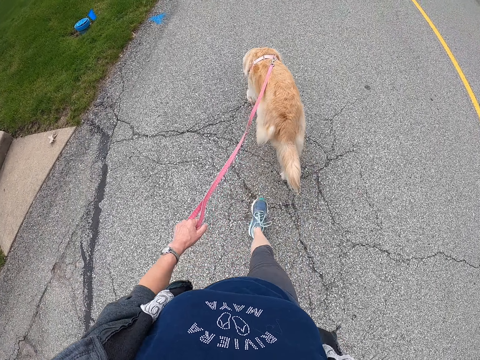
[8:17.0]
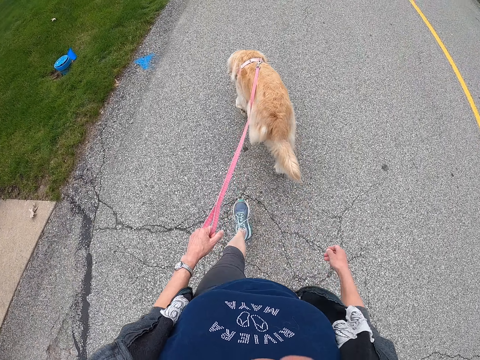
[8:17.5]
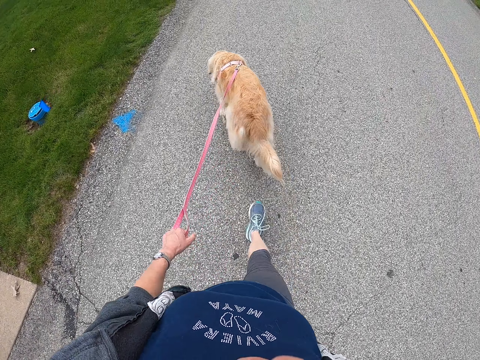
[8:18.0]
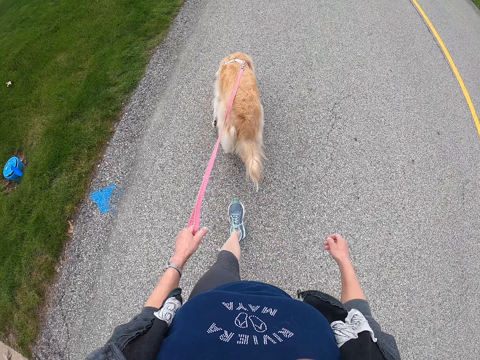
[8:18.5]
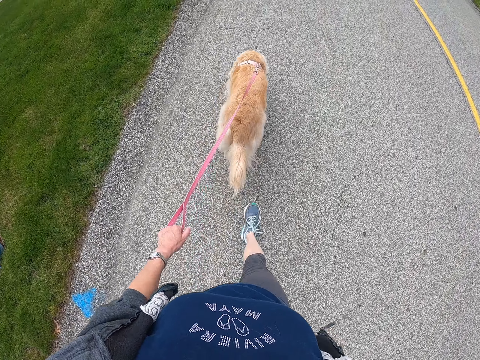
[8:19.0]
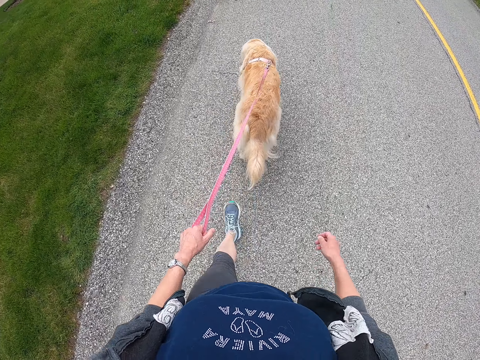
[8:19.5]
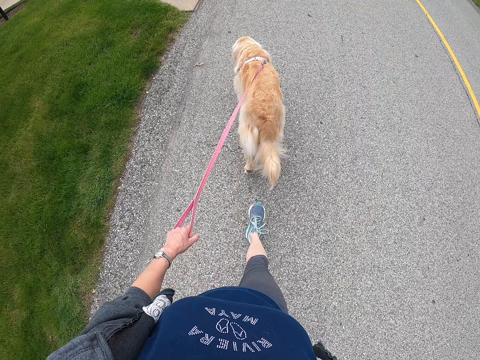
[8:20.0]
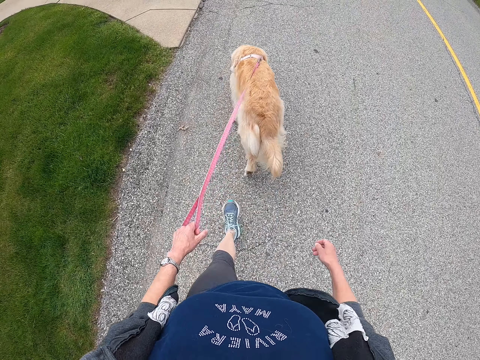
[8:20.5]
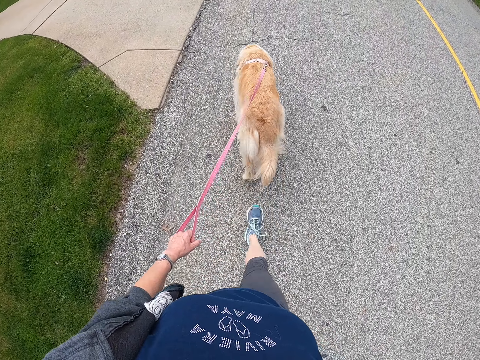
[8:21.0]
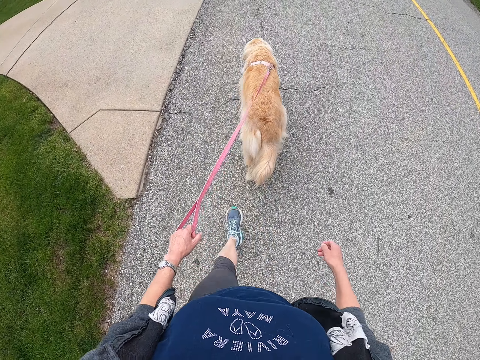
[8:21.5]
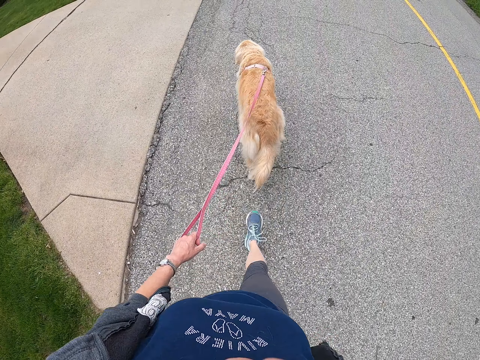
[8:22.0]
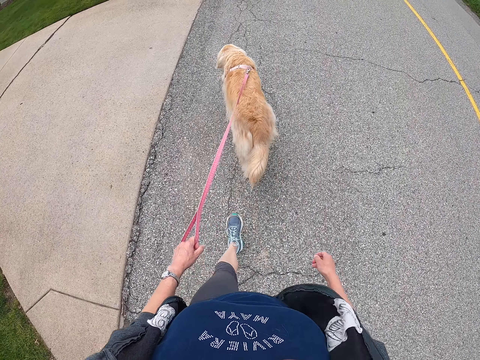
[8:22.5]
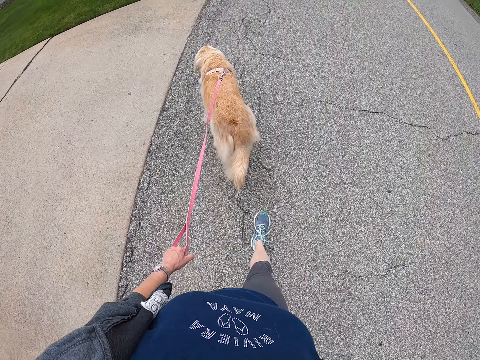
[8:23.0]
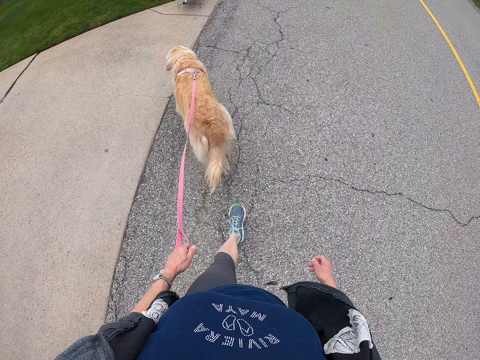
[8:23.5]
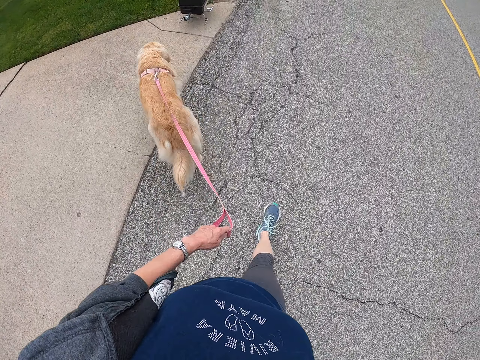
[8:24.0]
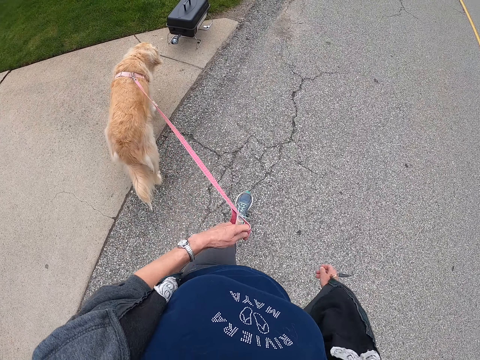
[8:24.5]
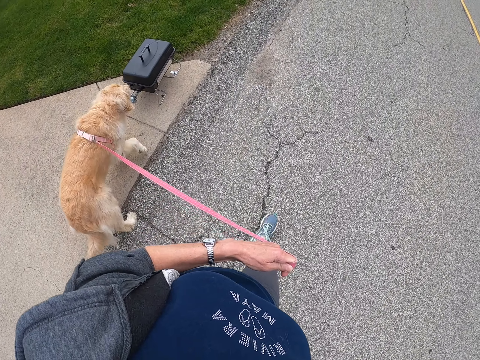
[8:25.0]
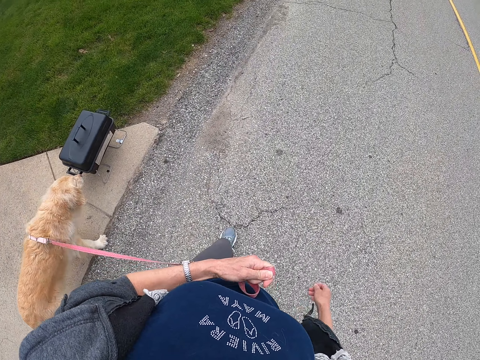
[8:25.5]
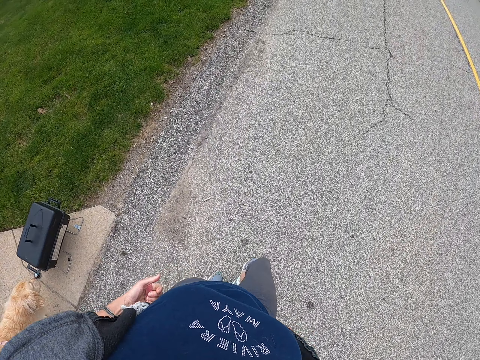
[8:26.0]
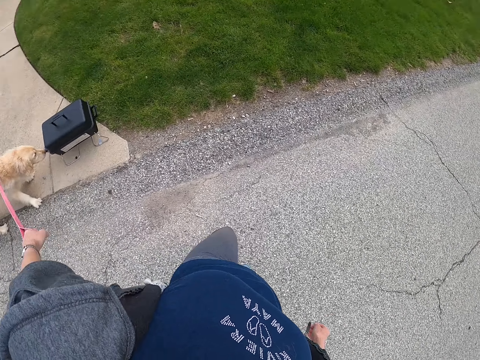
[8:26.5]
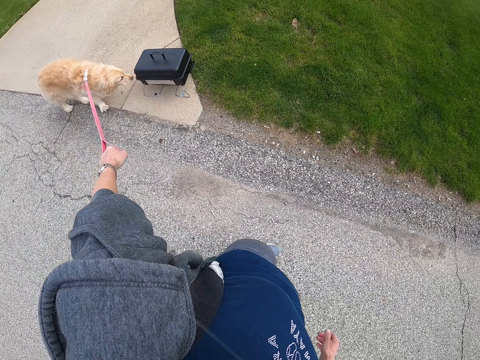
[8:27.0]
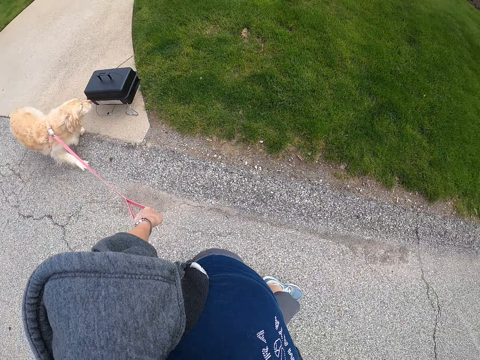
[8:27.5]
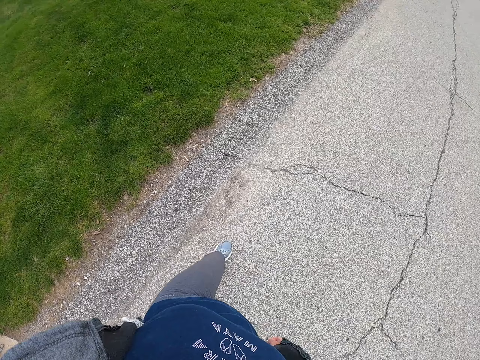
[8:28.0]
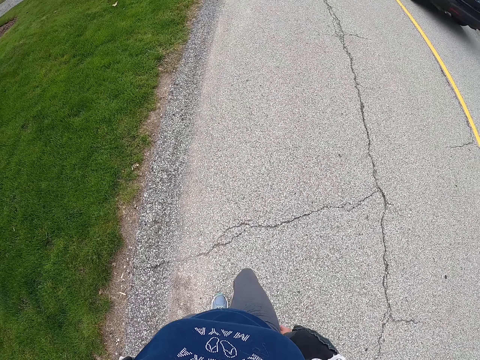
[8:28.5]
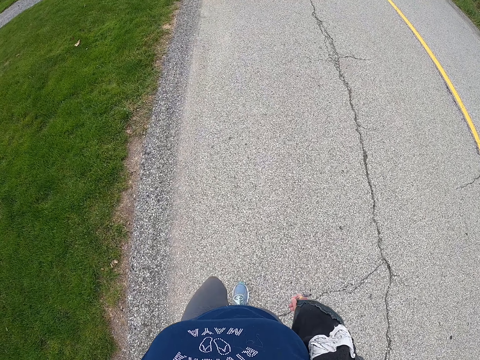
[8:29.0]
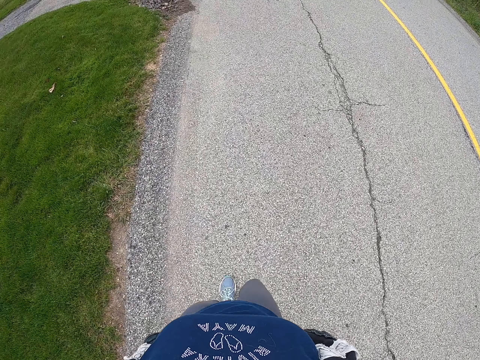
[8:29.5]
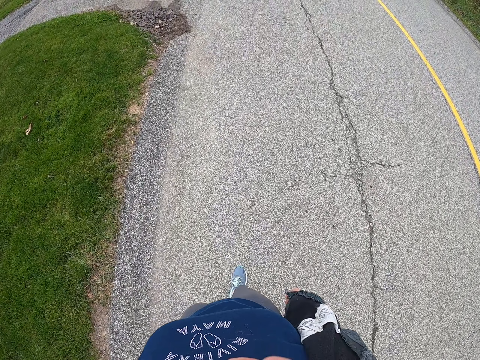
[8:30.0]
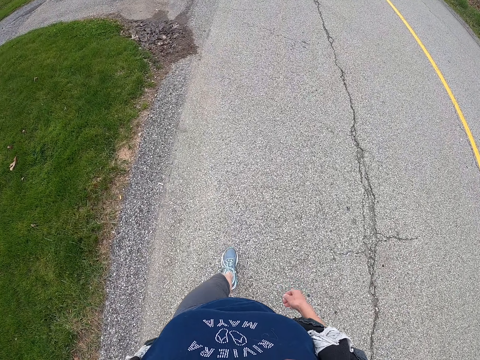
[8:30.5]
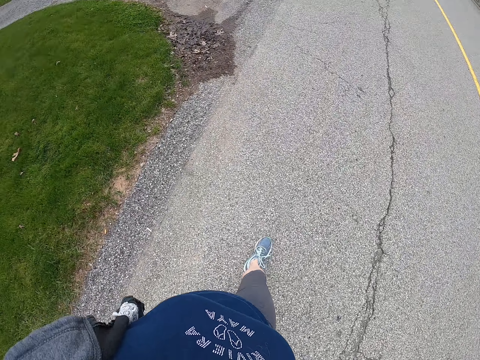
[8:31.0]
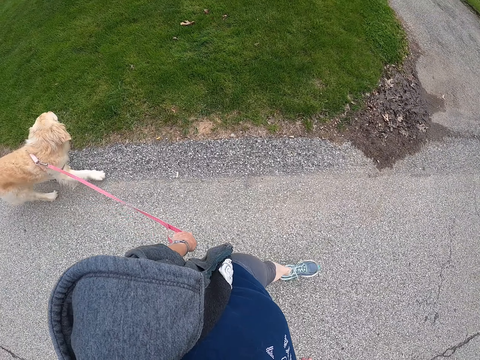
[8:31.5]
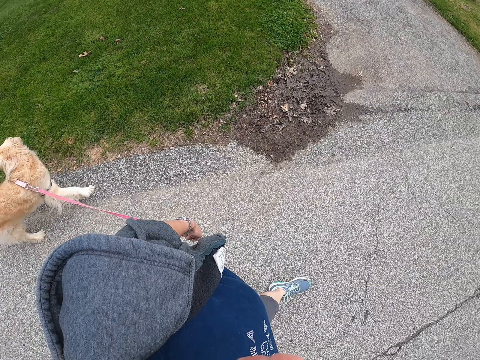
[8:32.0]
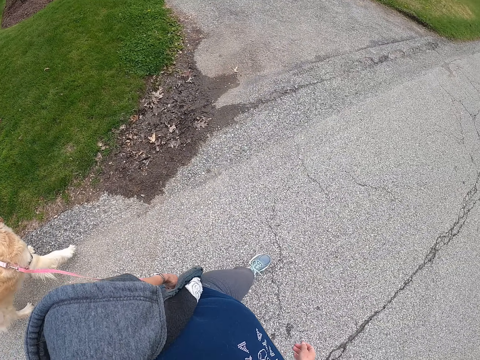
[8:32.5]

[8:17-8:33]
The camera wearer stares at a dog. They pull the dog. They walk with the dog along the road.

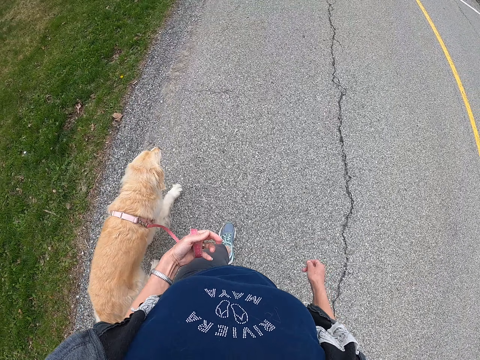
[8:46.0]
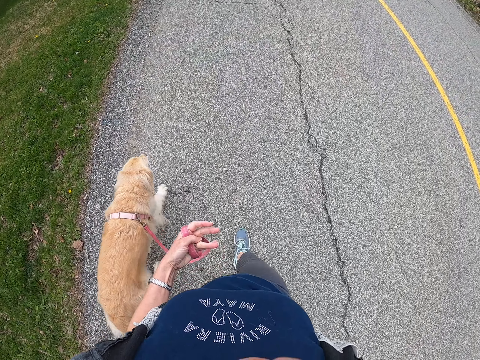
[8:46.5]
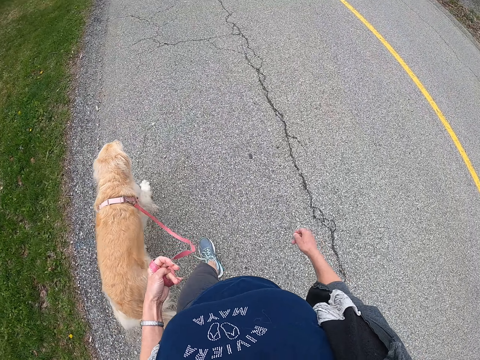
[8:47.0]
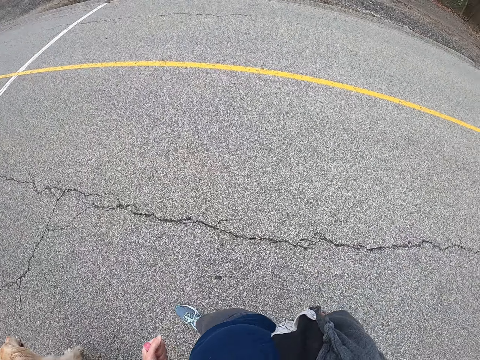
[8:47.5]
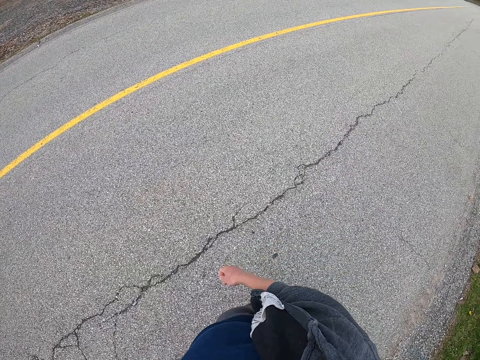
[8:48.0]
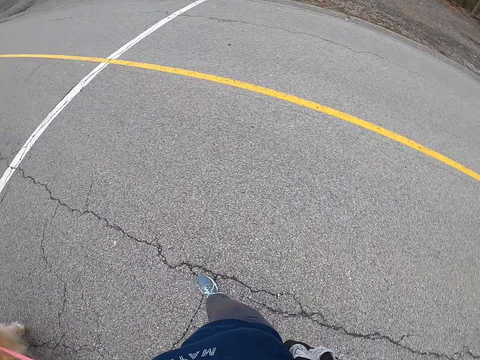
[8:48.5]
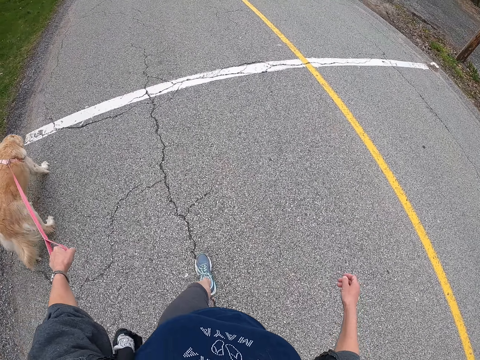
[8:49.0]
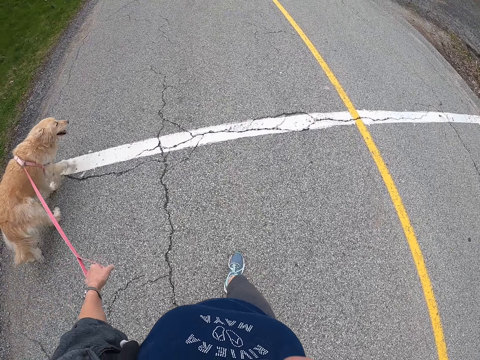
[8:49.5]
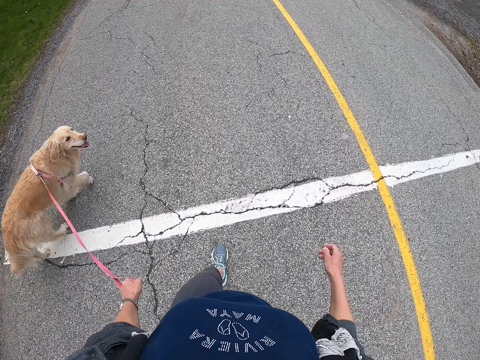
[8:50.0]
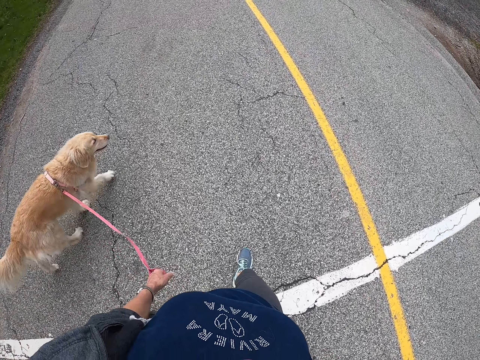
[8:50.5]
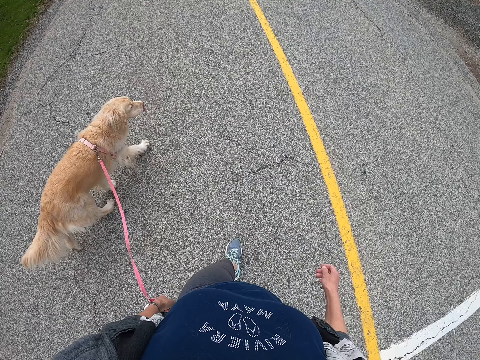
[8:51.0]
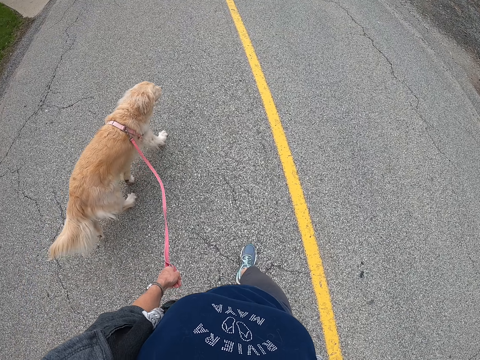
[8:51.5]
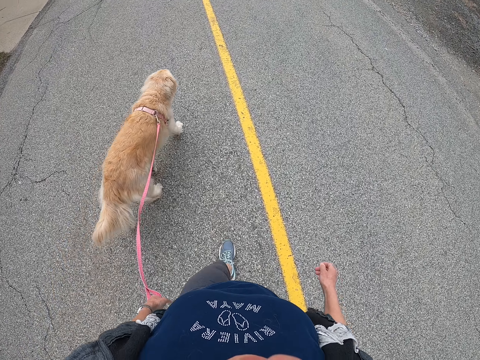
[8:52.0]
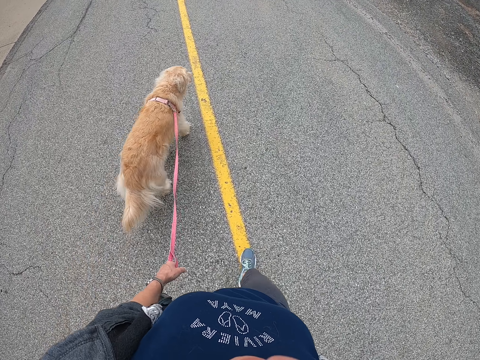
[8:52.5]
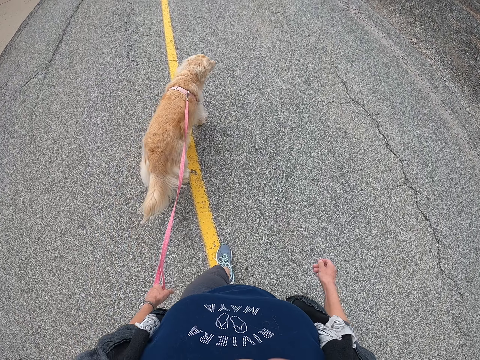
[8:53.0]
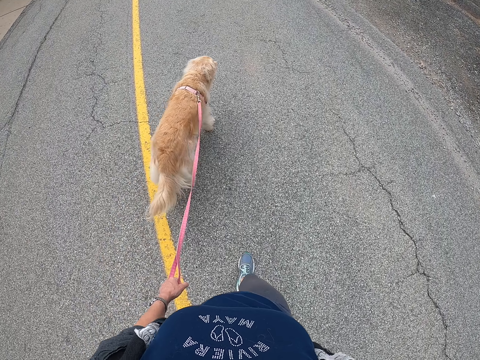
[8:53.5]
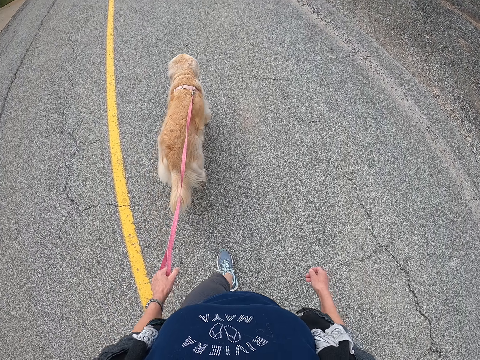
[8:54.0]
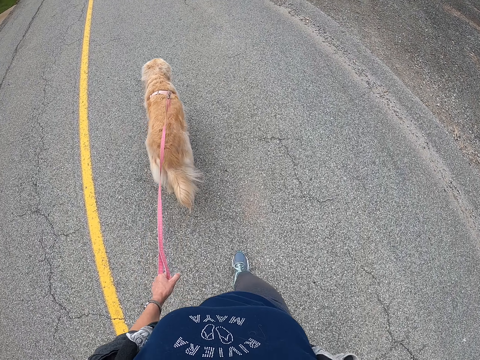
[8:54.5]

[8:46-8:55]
The camera wearer looks around the road. They walk a dog.

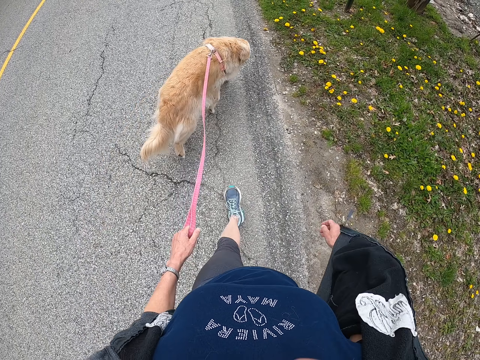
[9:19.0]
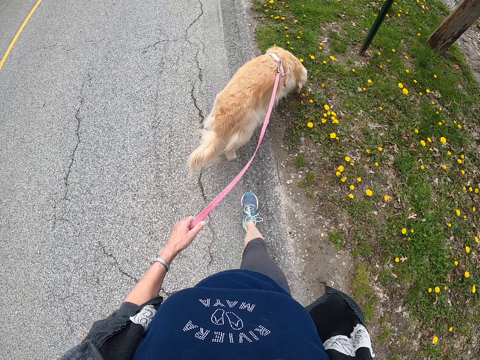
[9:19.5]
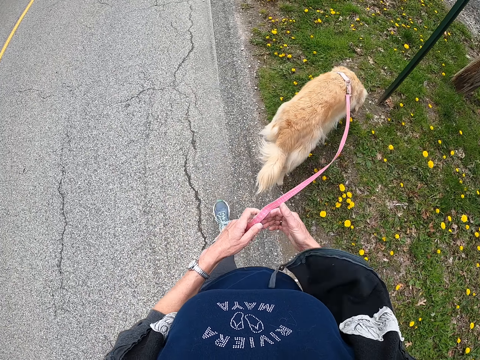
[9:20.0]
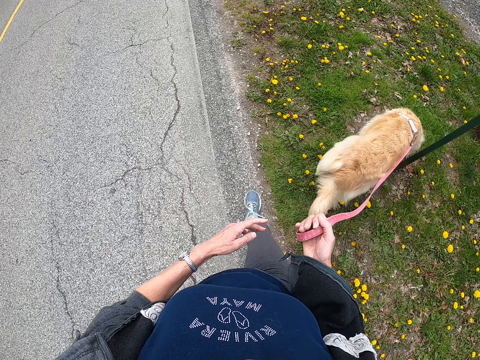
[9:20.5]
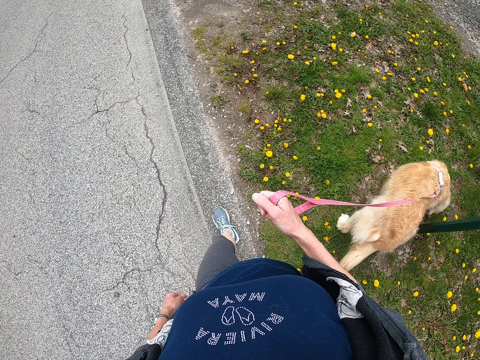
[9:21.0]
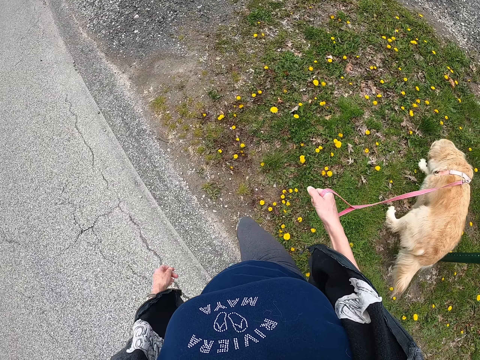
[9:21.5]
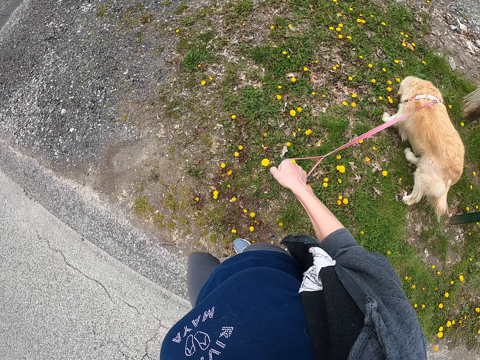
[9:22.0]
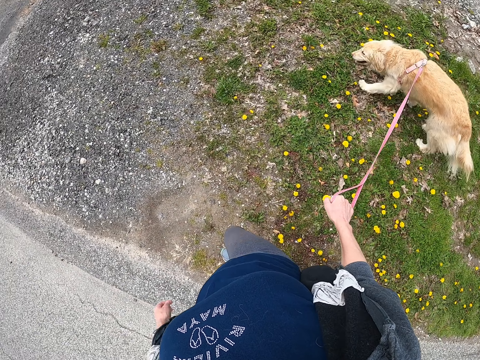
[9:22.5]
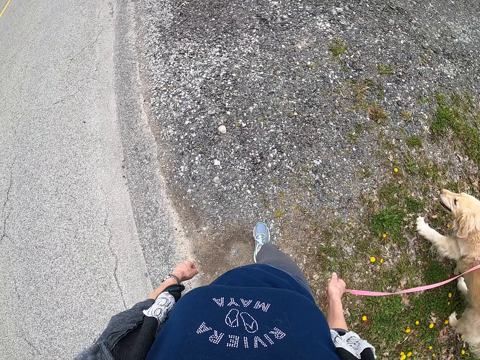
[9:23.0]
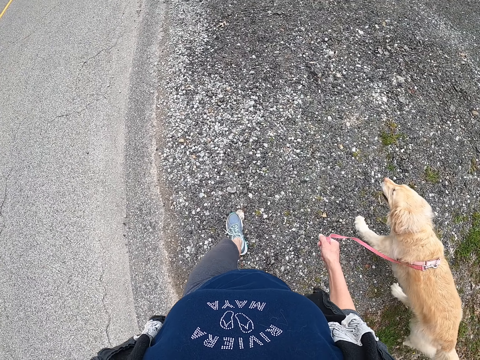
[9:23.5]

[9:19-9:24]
The camera wearer takes the leash from the left hand. They walk the dog on the road.
